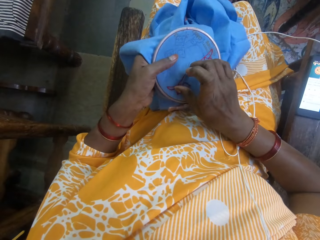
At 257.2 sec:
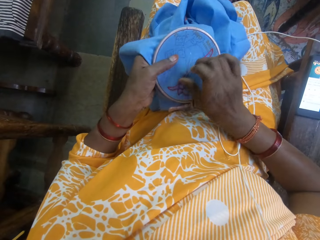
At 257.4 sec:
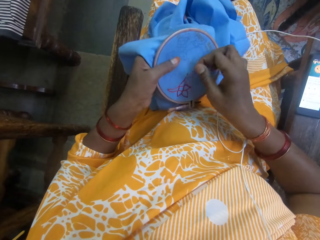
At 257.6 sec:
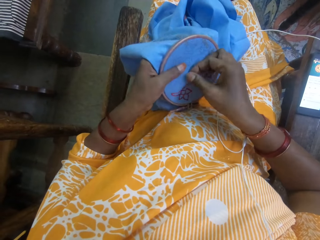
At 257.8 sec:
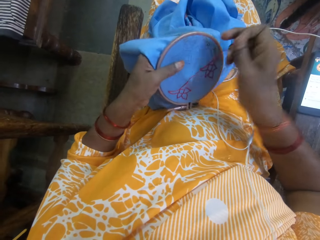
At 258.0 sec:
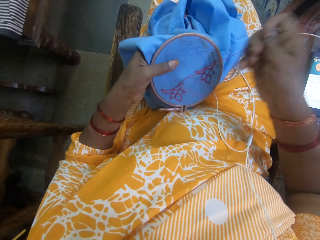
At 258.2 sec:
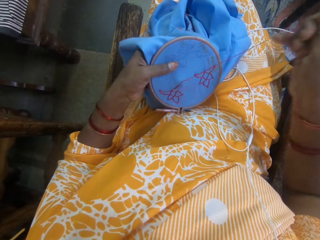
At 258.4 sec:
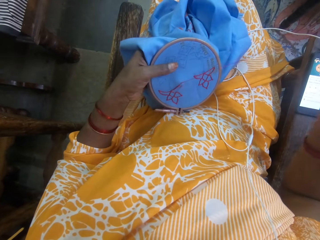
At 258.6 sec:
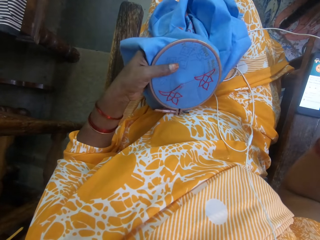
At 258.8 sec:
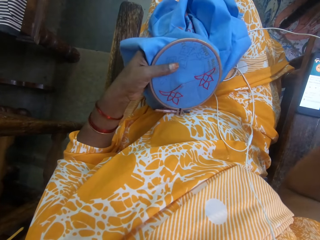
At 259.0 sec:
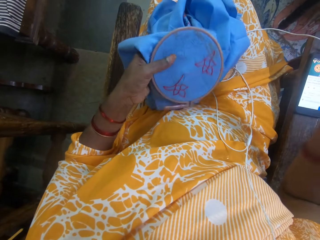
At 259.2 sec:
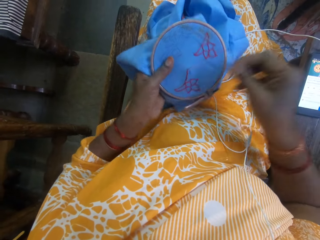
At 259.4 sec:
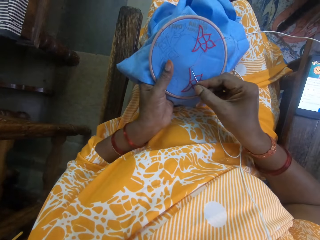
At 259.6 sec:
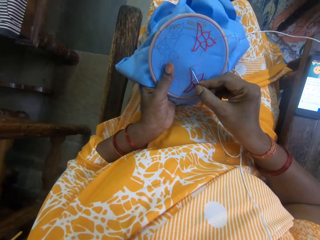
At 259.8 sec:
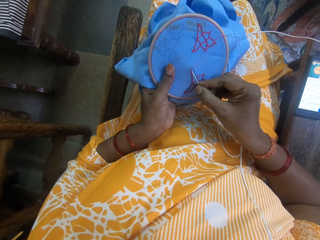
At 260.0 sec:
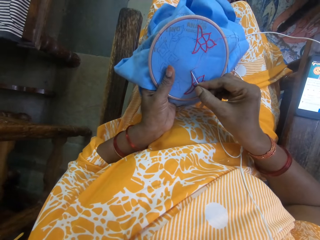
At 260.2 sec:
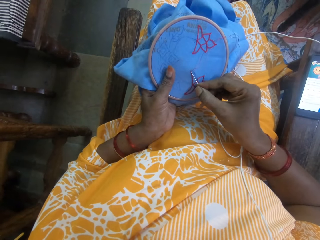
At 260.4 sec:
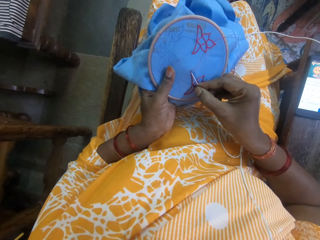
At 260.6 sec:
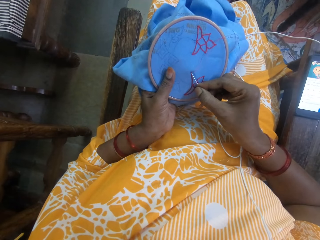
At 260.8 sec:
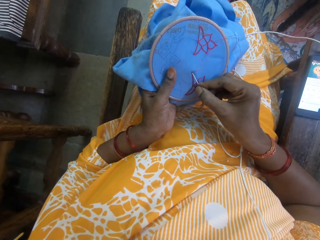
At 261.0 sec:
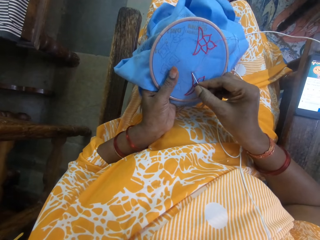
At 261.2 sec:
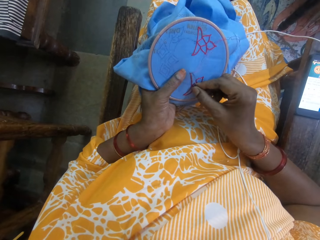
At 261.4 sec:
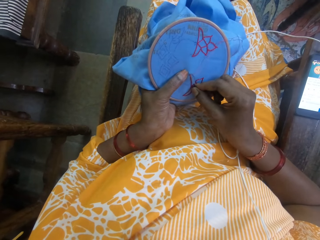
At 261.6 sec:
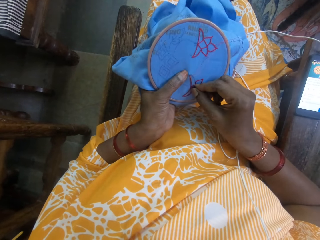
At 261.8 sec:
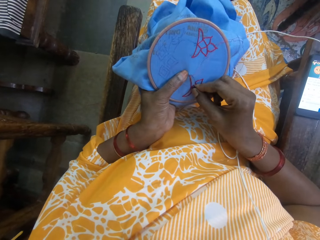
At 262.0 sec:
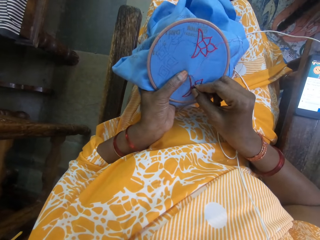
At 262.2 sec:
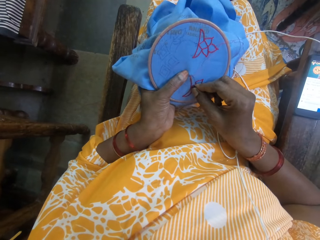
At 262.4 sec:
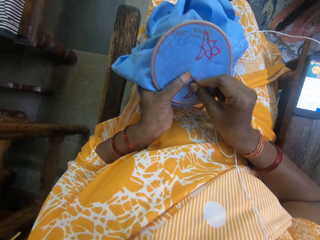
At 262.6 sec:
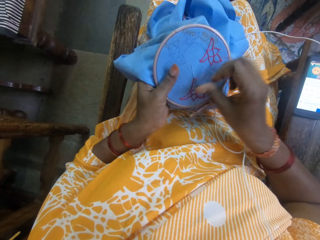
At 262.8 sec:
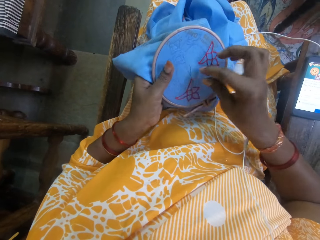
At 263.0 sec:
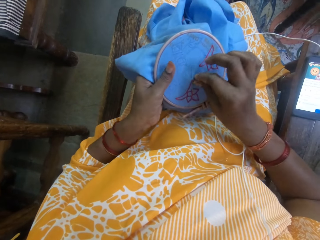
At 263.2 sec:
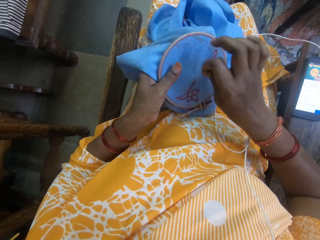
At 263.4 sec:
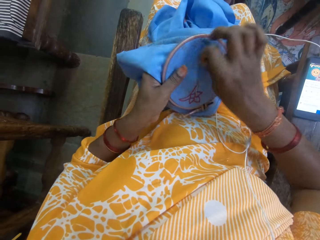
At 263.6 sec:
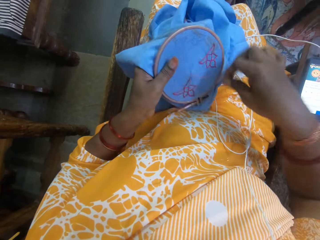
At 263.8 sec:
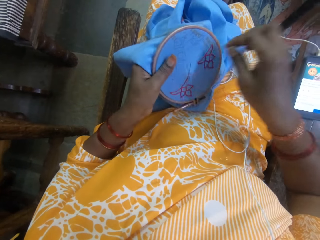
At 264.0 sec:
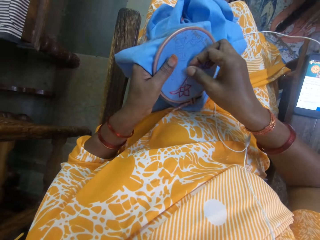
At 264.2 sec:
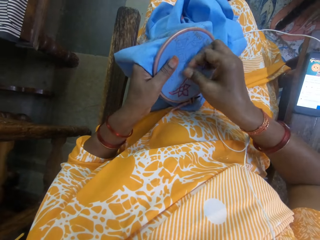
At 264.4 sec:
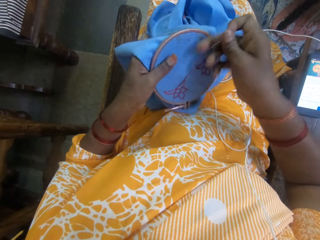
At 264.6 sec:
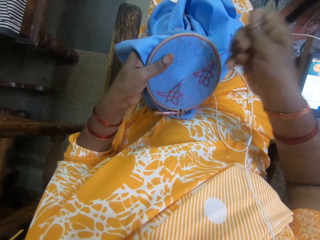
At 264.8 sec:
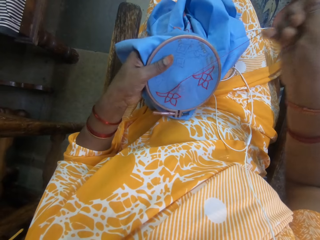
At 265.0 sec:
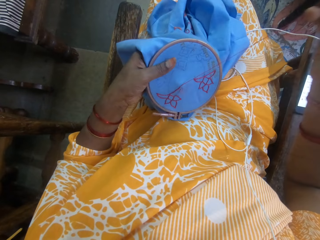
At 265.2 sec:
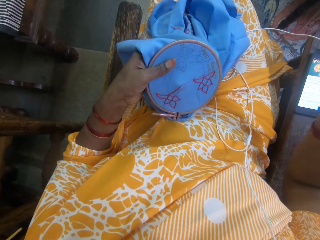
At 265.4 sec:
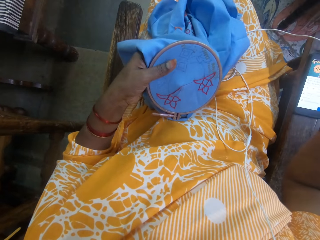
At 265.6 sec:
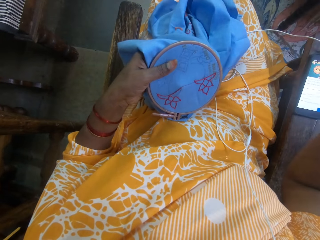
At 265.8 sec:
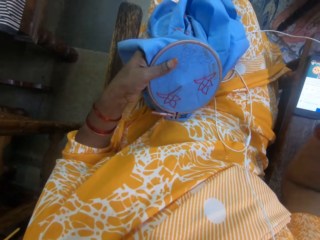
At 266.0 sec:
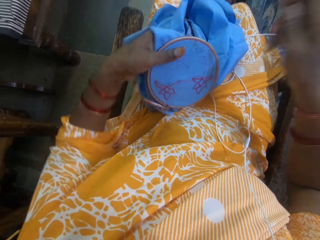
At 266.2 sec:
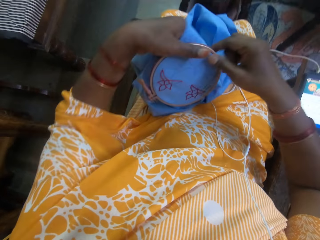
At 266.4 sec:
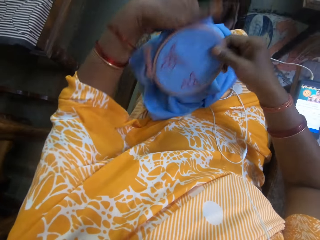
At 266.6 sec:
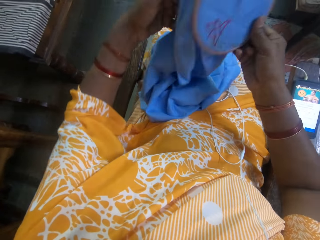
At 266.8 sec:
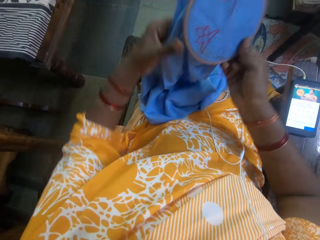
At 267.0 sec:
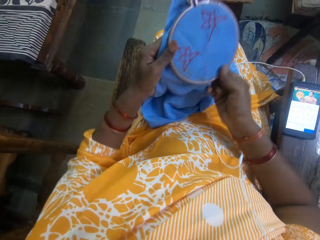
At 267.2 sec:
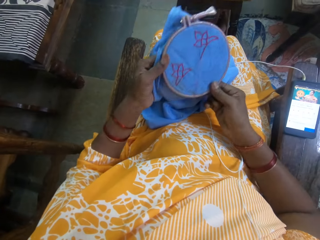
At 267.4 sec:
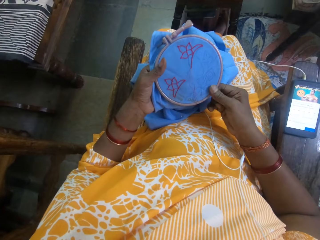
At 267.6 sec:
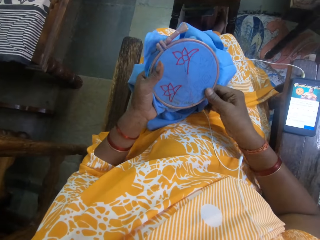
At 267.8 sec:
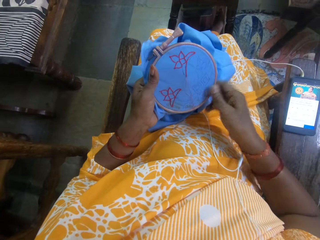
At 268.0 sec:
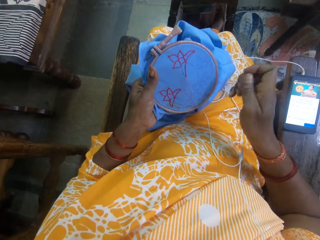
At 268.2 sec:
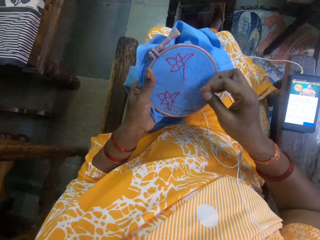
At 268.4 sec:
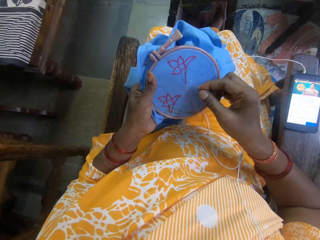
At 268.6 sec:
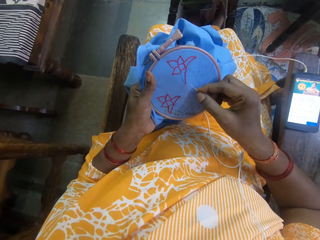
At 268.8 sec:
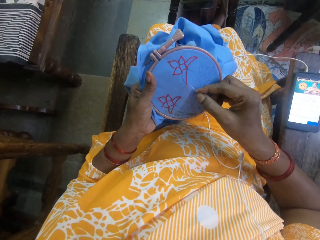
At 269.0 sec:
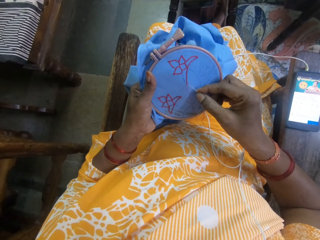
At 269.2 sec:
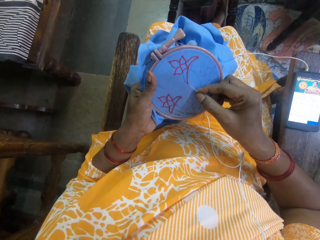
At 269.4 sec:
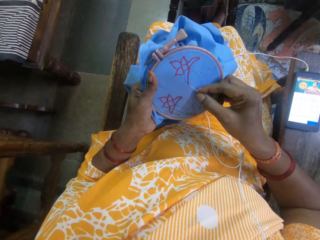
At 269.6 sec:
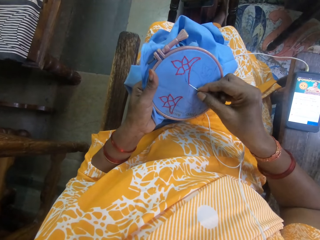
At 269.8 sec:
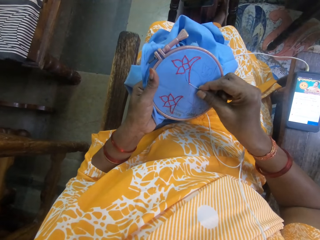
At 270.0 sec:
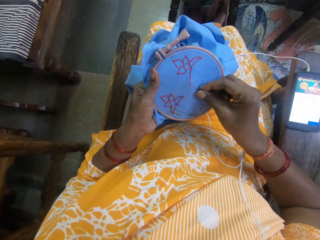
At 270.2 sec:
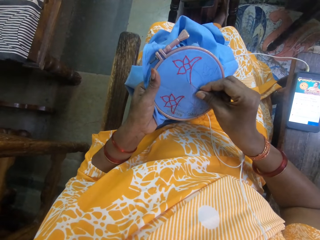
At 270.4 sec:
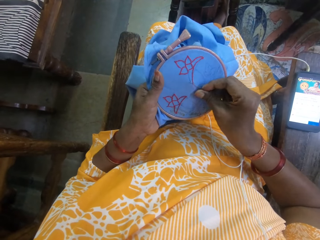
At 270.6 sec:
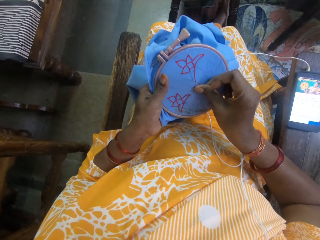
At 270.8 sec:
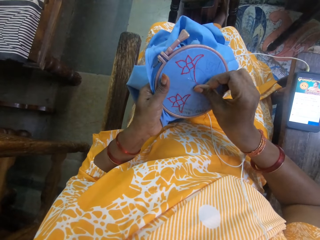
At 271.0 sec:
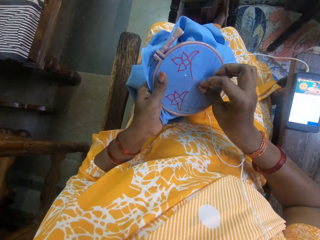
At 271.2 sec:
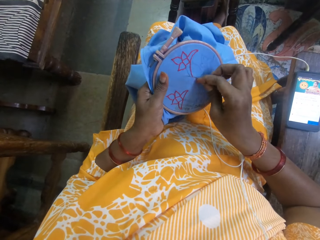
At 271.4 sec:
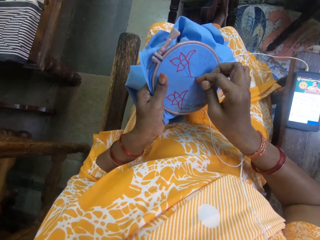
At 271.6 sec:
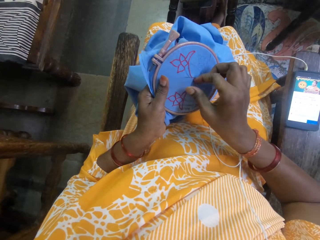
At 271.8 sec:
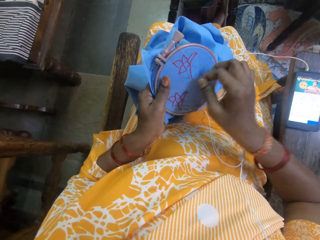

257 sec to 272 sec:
The camera wearer pulls the thread. She sews the cloth with a needle. She pulls the thread. She passes the fabric from her left hand to her right hand. She passes the fabric from her right hand to her left hand. She embroiders the fabric with the needle and thread in her right hand.

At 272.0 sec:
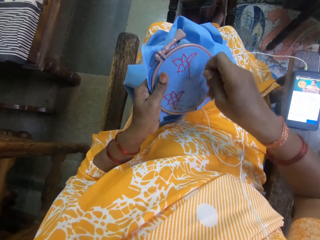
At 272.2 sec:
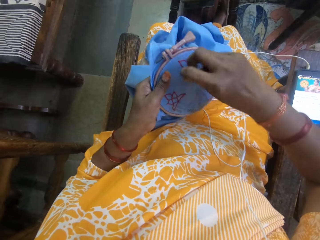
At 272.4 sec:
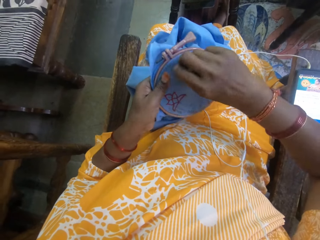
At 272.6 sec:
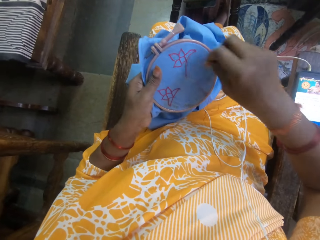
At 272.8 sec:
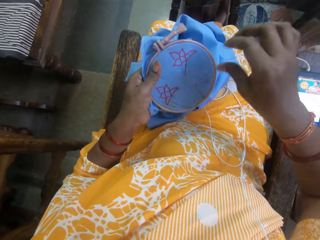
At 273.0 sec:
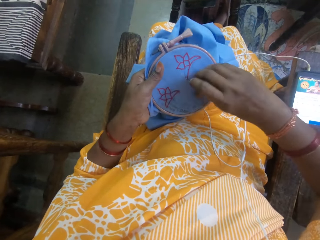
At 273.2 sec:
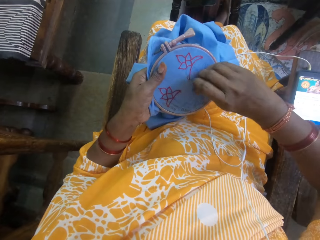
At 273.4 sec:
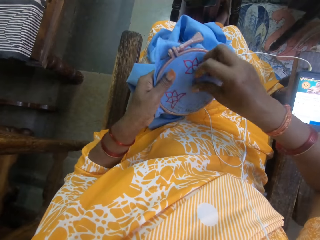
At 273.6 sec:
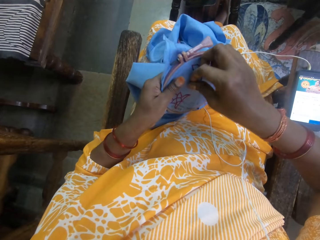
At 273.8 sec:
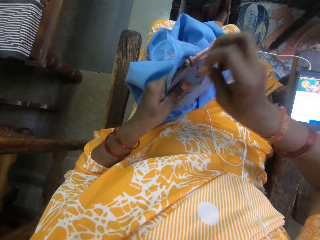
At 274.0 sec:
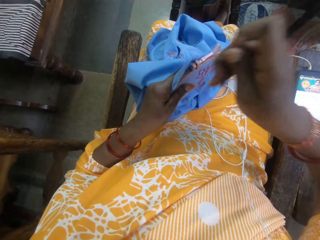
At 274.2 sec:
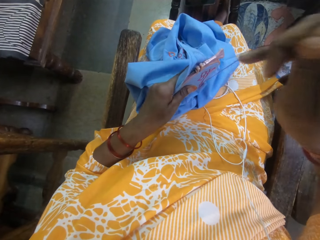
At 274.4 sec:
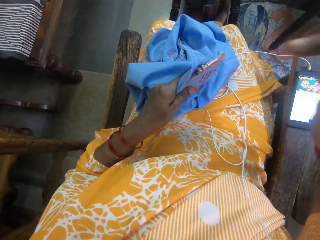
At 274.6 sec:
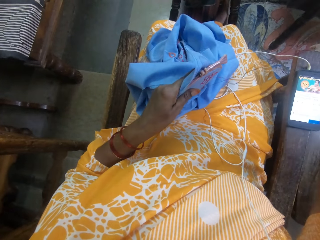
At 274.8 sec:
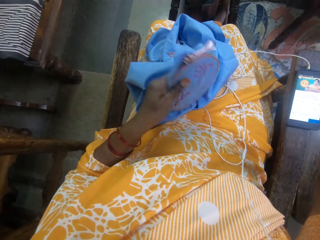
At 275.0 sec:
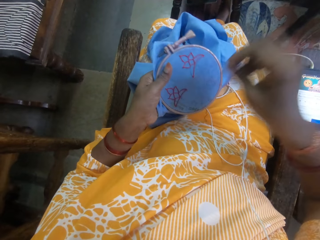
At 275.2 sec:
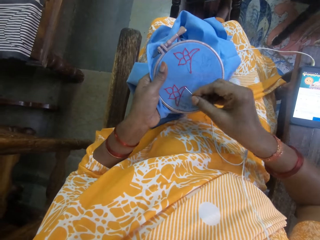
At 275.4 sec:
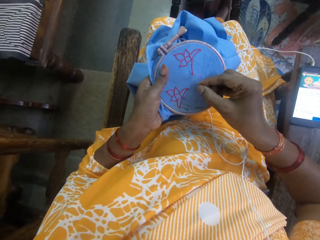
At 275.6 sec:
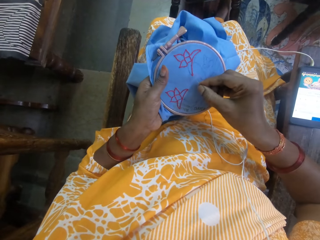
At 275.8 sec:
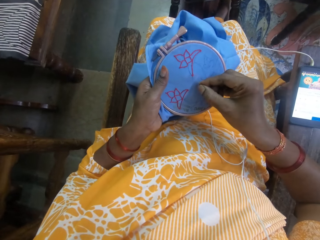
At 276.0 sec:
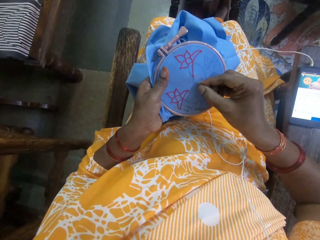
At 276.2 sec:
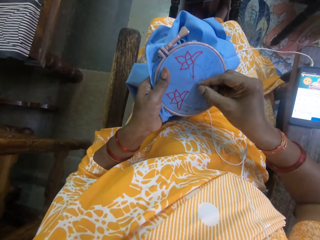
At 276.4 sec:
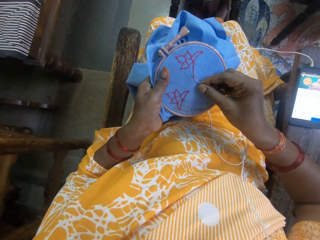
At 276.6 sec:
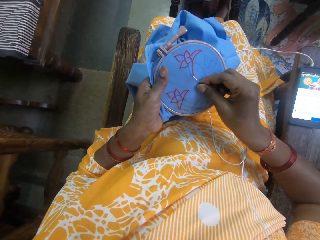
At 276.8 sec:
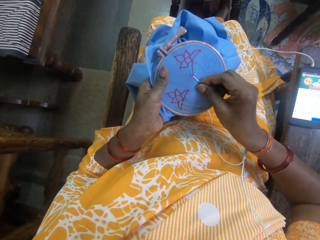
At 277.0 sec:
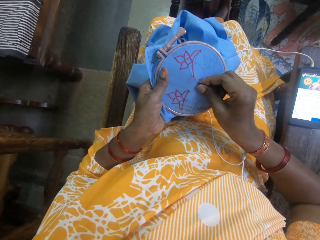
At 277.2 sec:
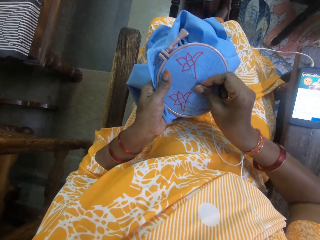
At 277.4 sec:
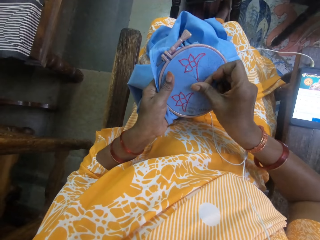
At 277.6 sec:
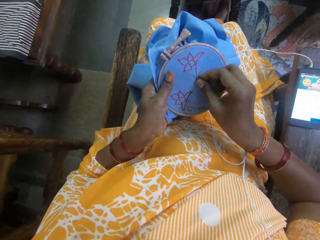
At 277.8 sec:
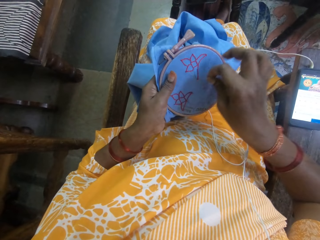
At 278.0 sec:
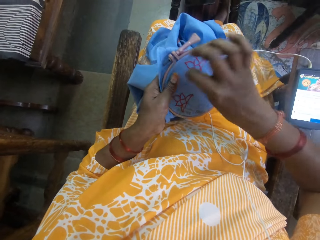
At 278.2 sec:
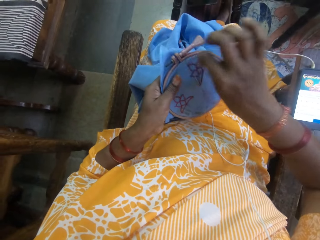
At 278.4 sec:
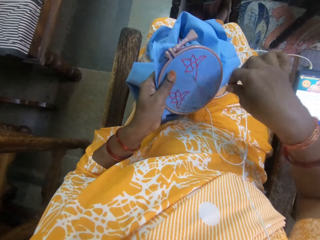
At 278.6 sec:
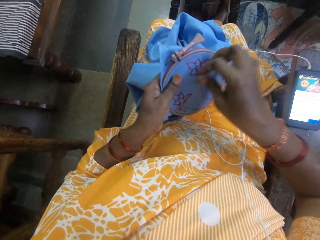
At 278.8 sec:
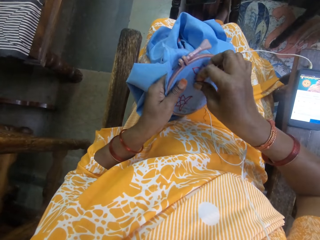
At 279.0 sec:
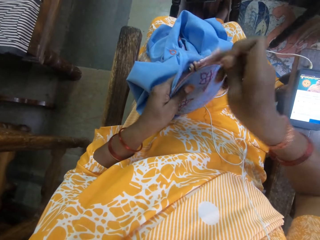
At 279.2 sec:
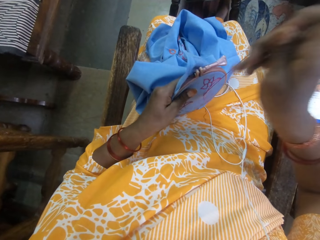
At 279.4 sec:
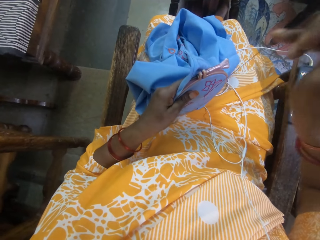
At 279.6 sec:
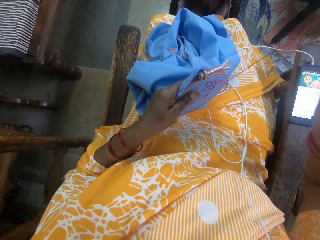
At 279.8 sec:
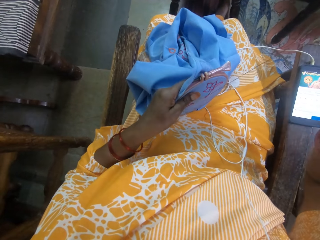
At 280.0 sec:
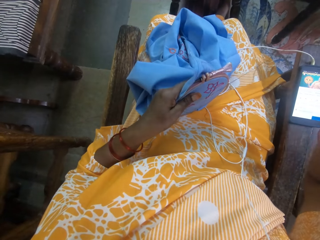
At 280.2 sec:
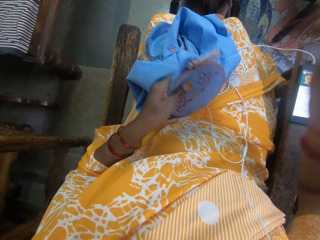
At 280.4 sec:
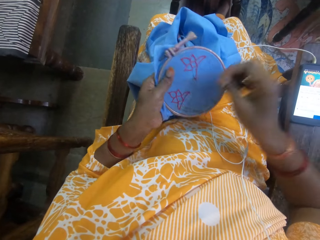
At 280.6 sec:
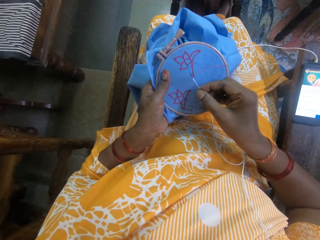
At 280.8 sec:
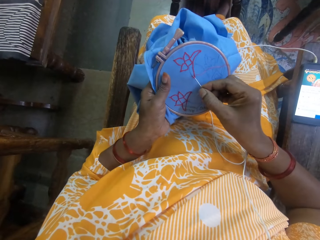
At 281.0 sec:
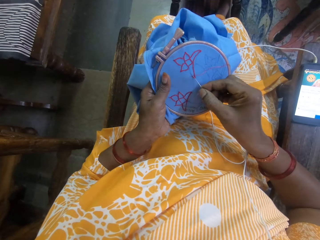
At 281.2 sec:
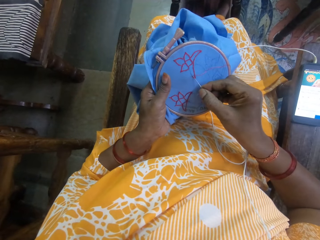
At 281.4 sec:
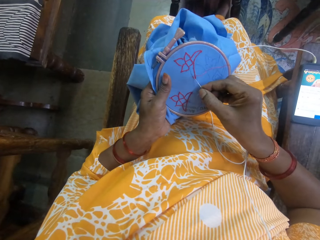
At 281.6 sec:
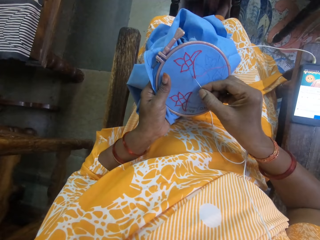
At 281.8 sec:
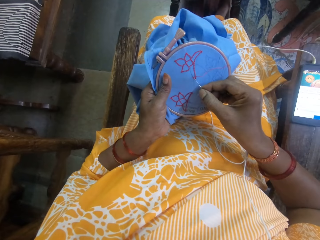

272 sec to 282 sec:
The camera wearer pulls the thread. They sew the cloth with a needle. They pull the thread.
